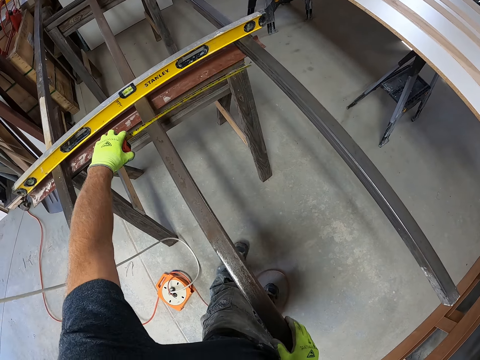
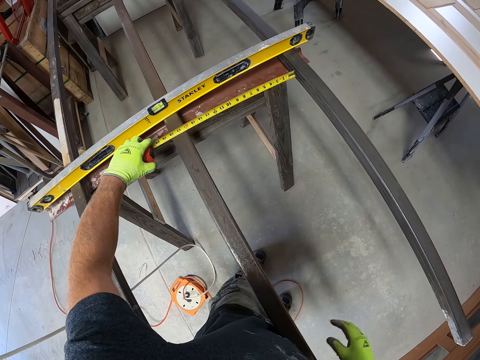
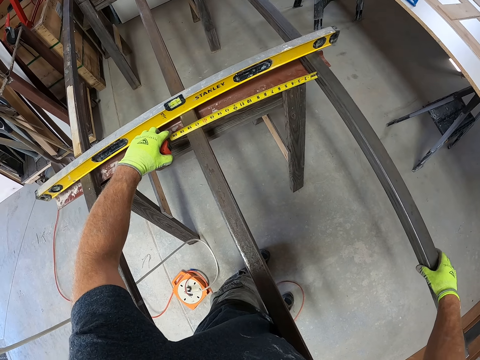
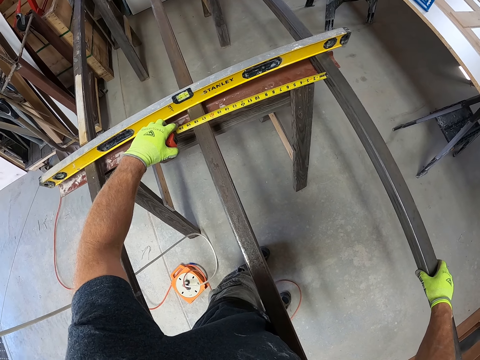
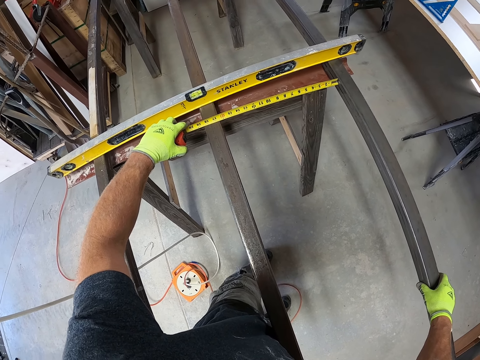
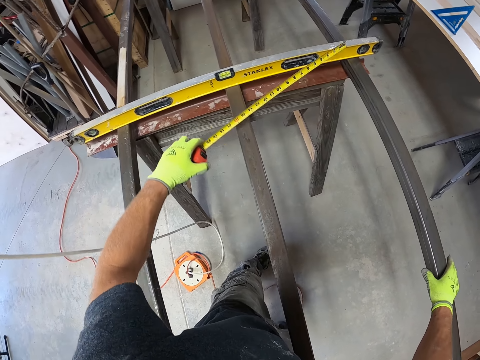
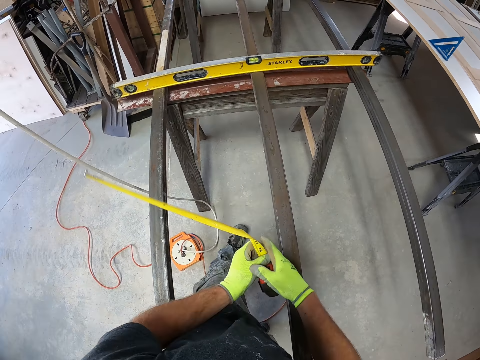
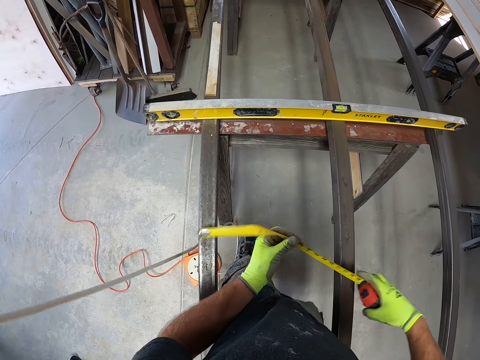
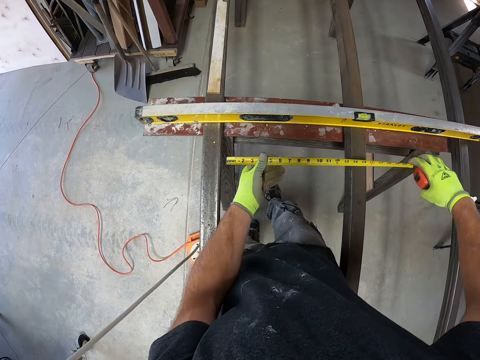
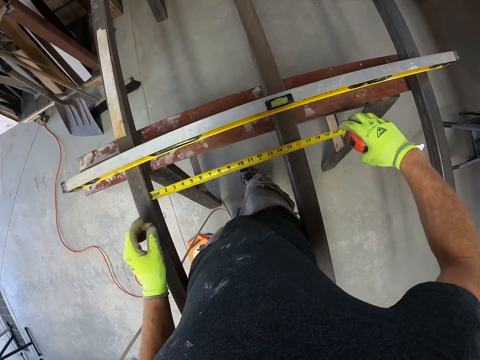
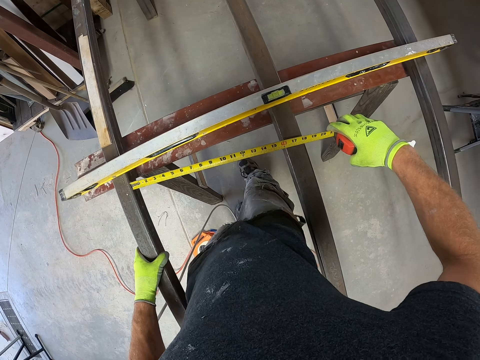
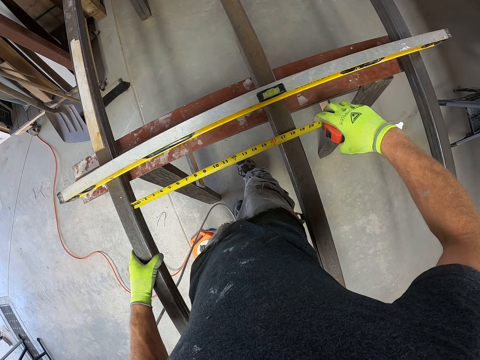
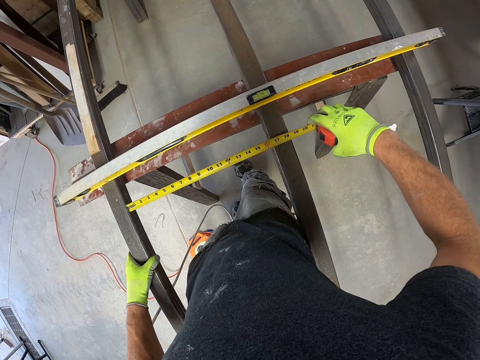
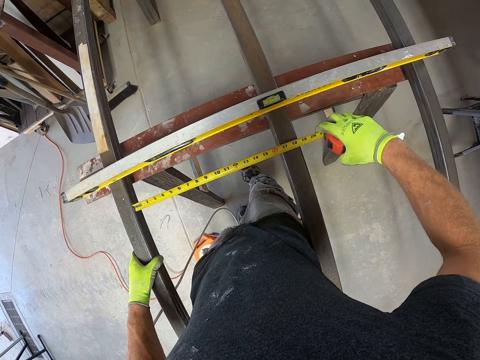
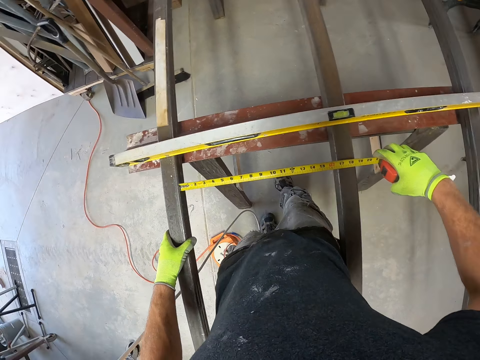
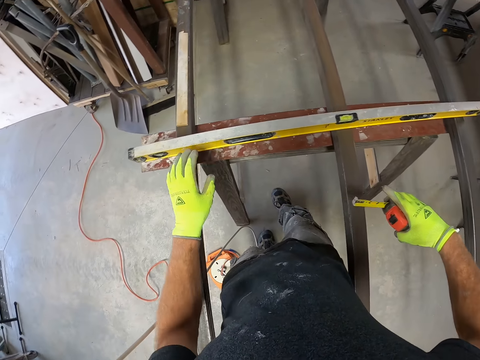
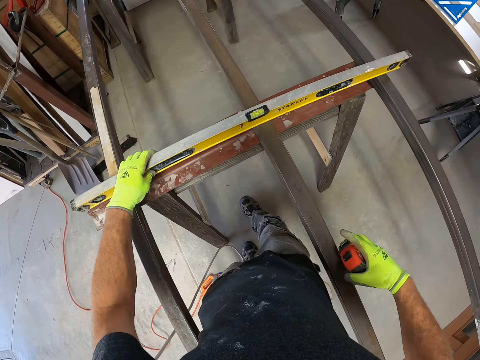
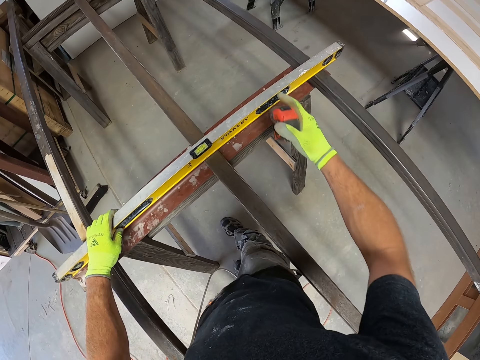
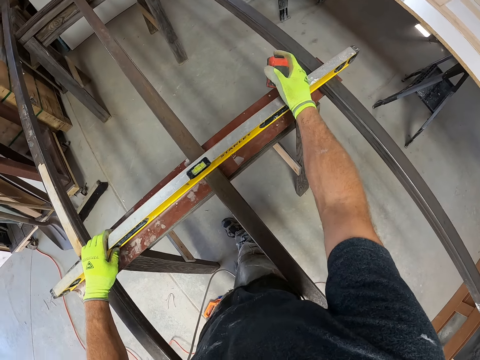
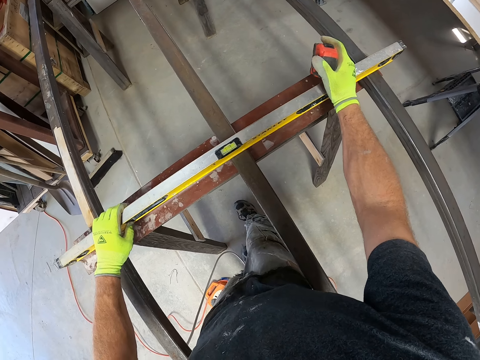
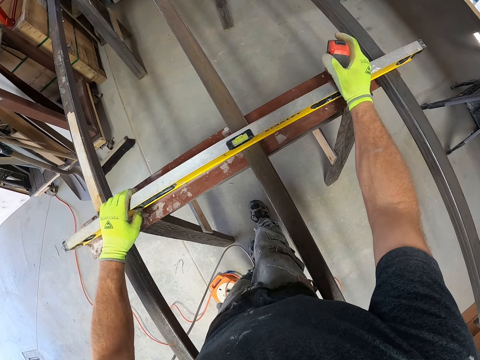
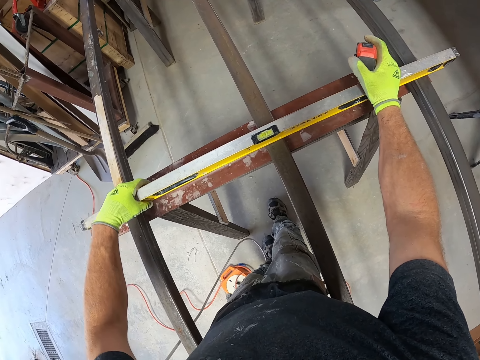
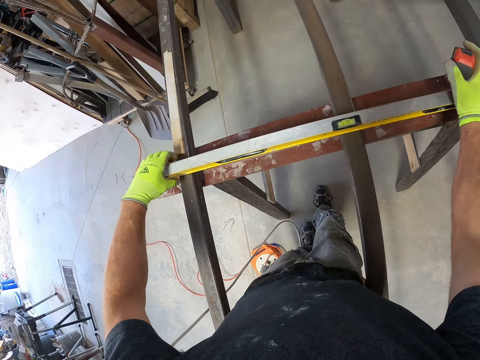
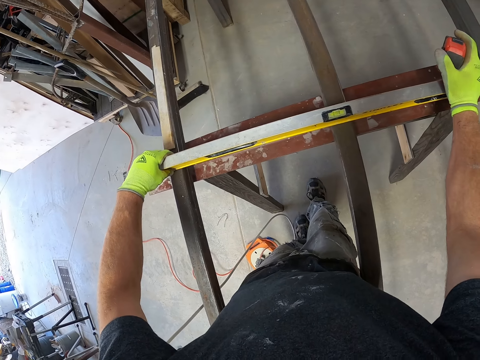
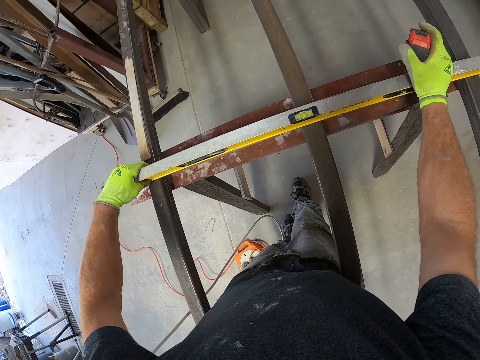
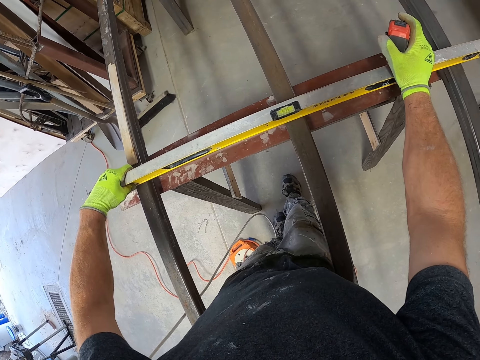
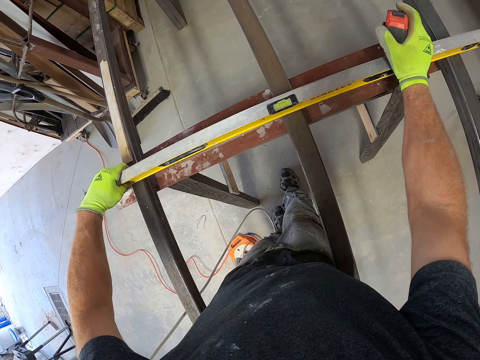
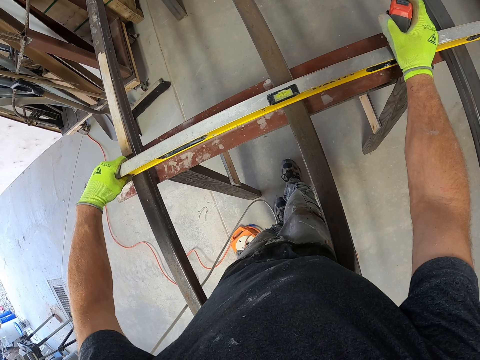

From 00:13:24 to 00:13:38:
The camera wearer measures the distance between the metal rods. He holds the CenterPoint tape measure with the other hand. He moves the metal rod. He measures the distance between the metal rods. He holds the I-beam level. He adjusts the level measurement tape. He puts his hand on the I-beam level.

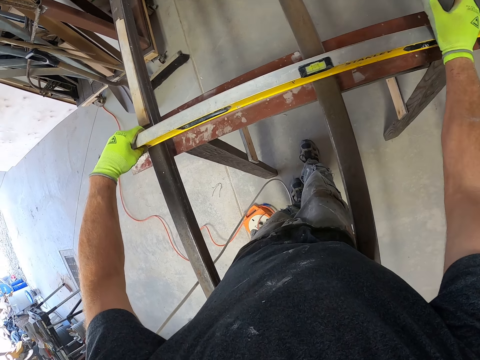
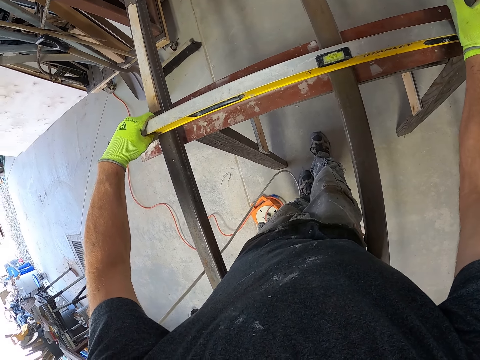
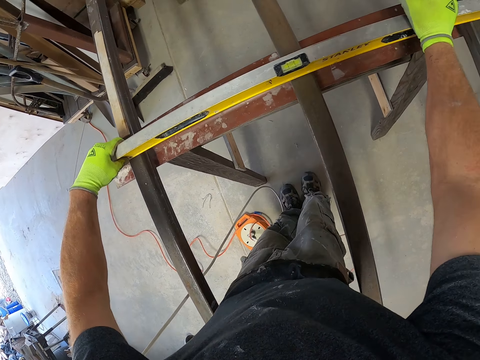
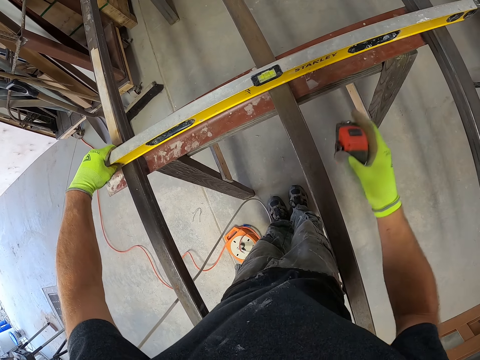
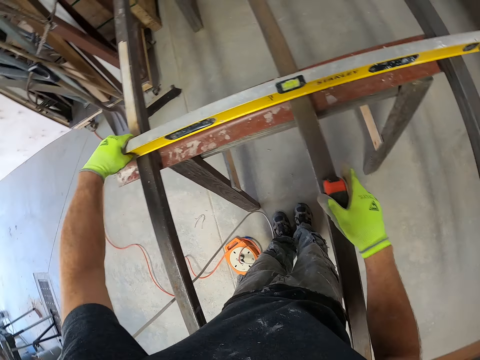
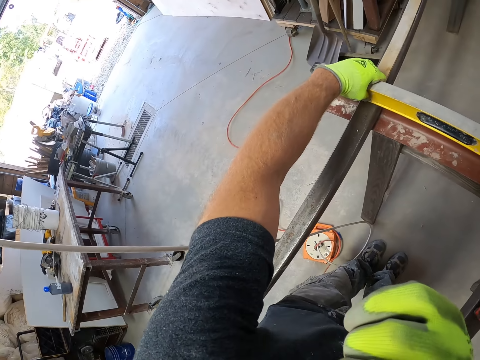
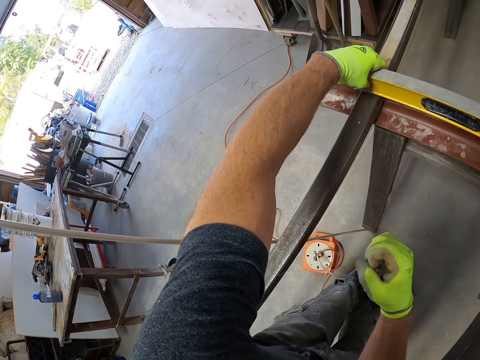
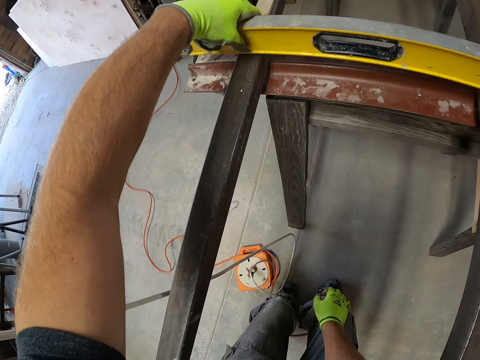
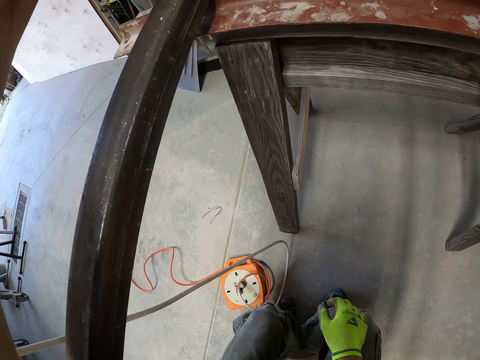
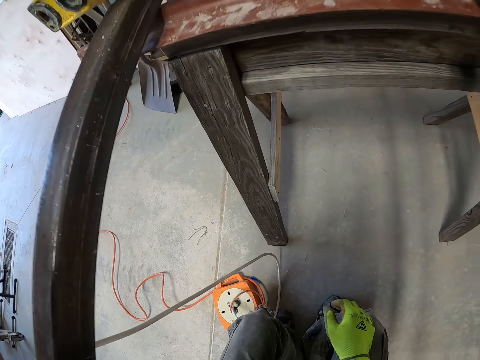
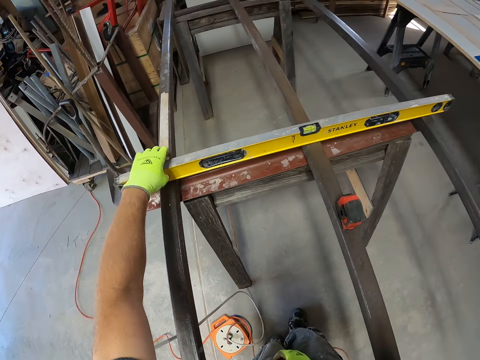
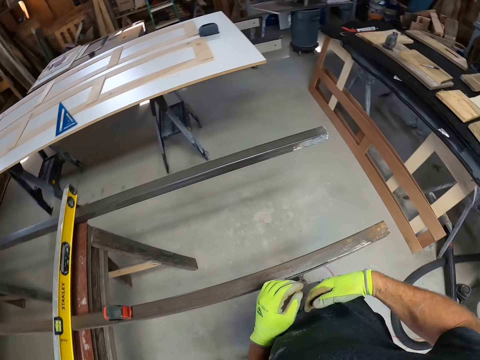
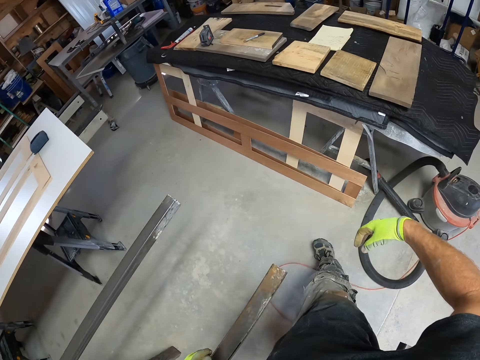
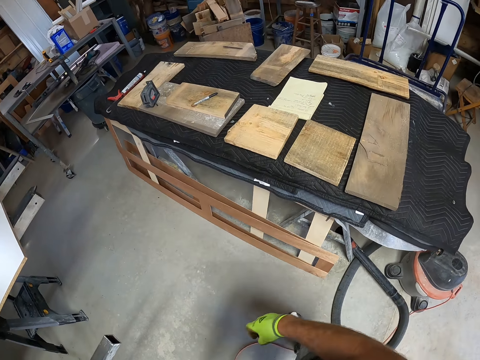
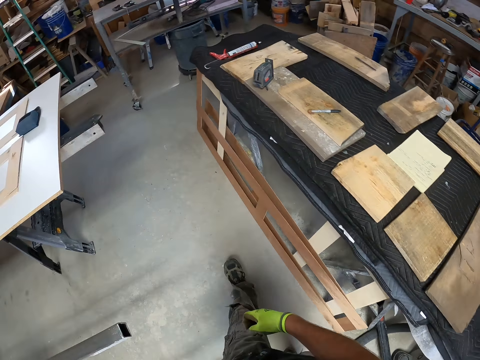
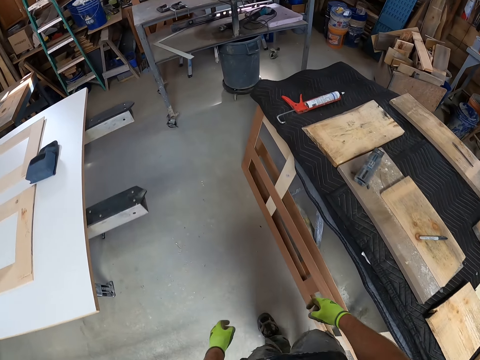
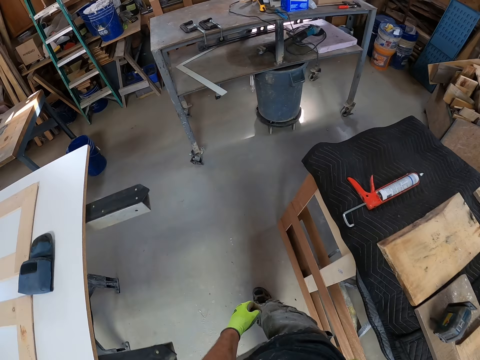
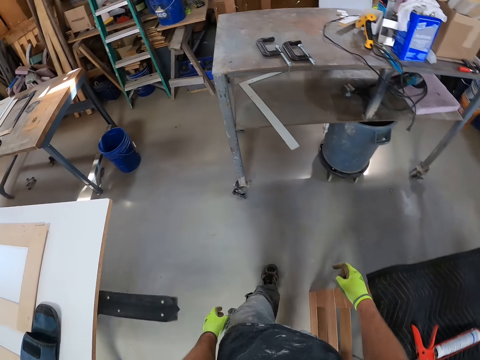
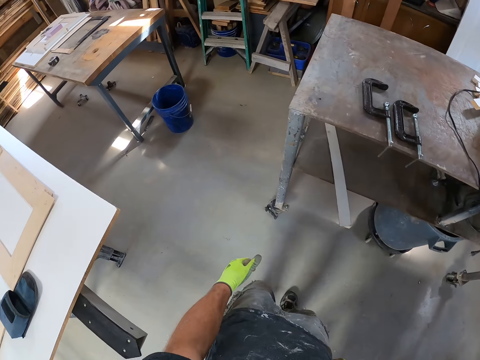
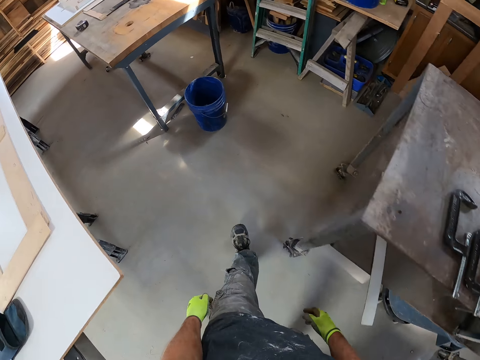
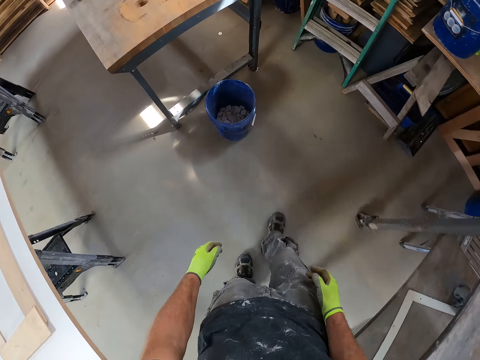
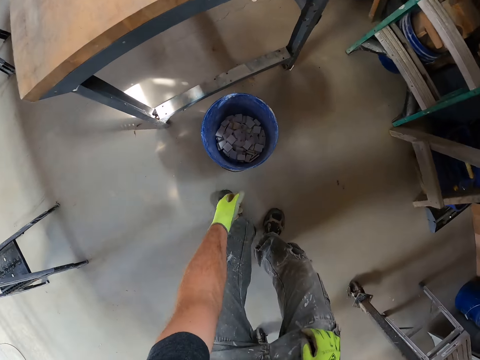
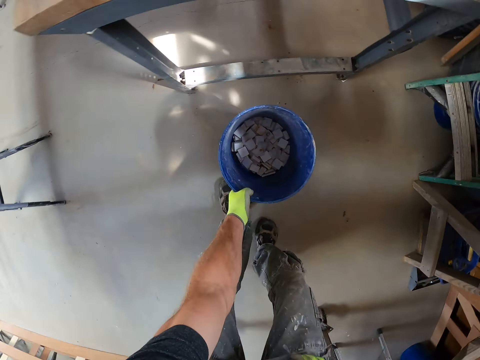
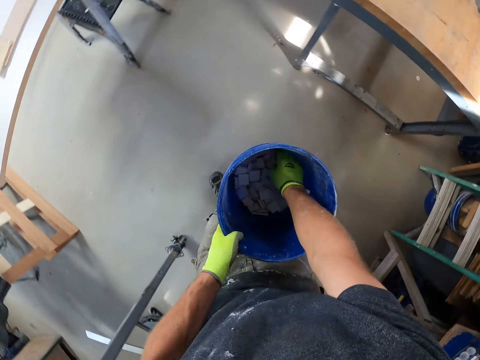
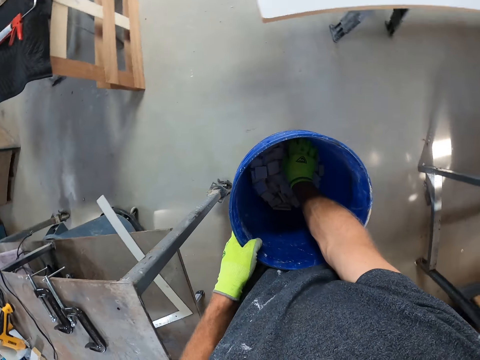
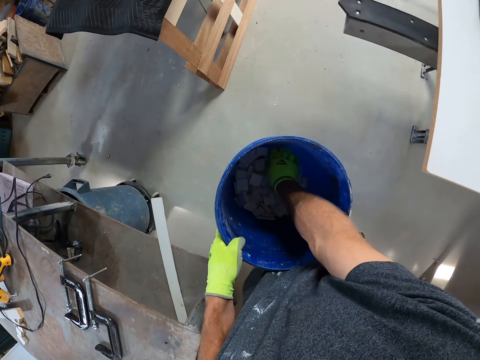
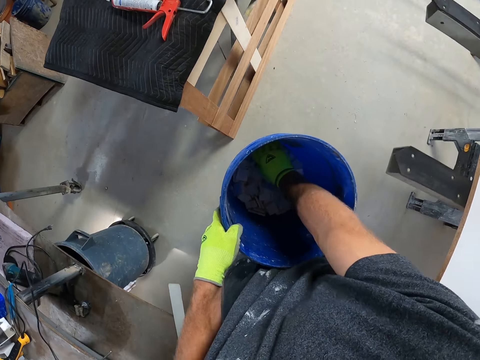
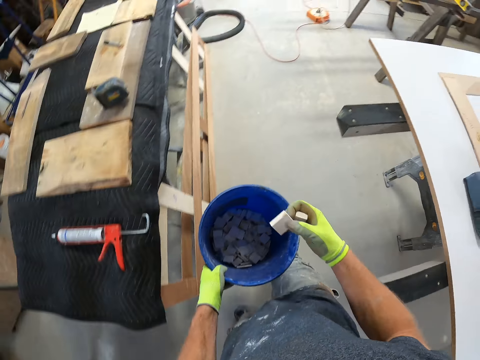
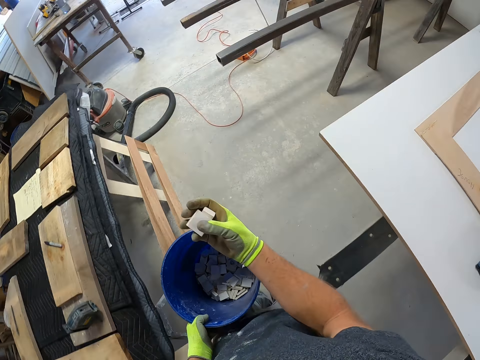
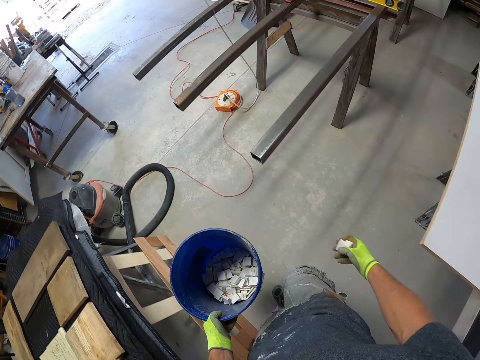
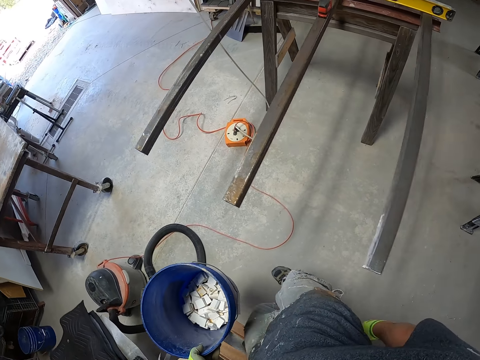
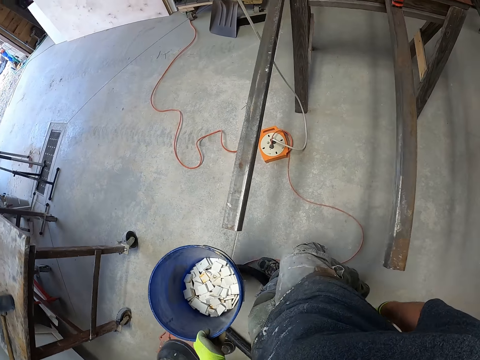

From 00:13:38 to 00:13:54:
The camera wearer puts the CenterPoint tape measure on the metal rod. He raises his hand. He looks at the I-beam level. He walks along the metal rod. He walks in the workshop. He takes the bucket from the ground. He takes the stone from the bucket. He walks in the workshop.
